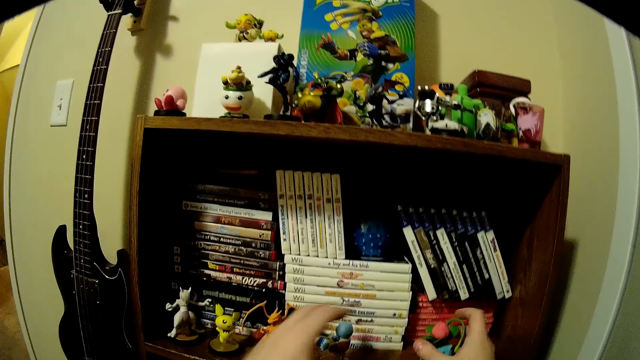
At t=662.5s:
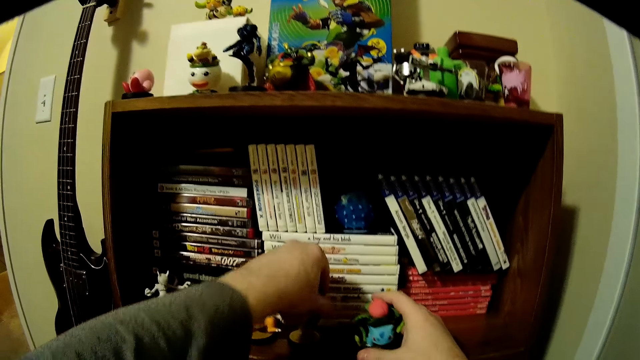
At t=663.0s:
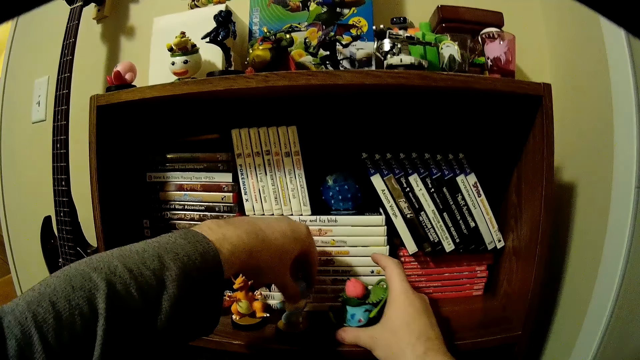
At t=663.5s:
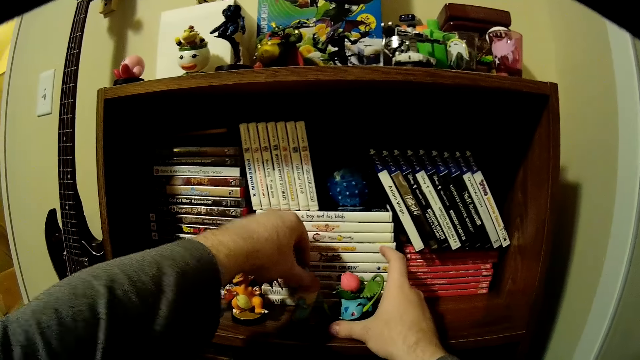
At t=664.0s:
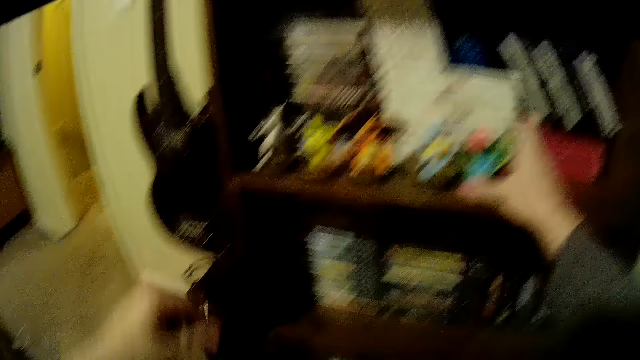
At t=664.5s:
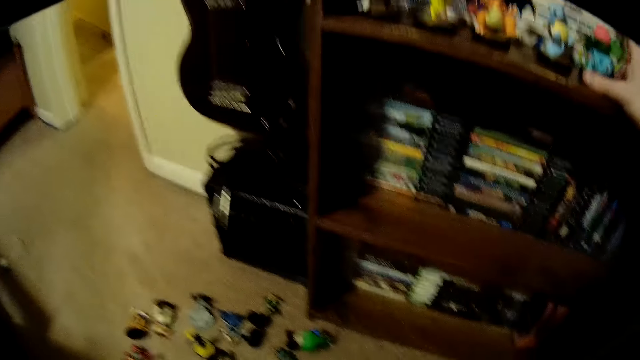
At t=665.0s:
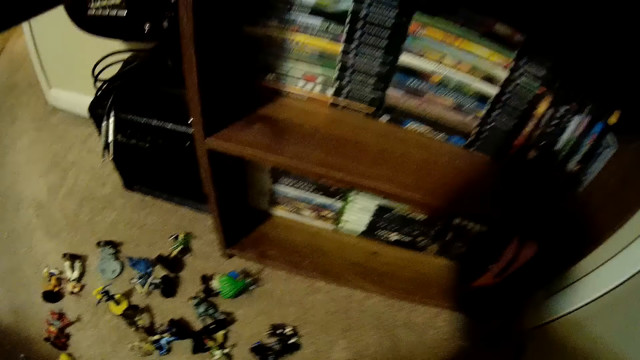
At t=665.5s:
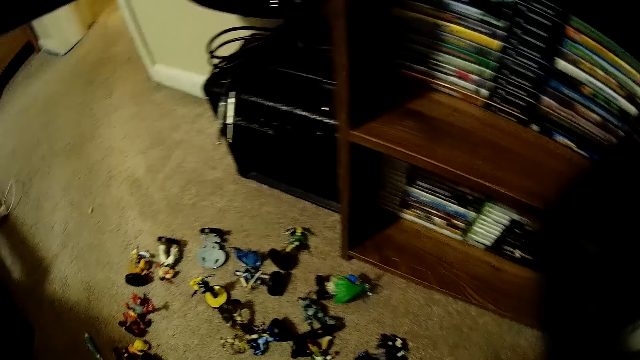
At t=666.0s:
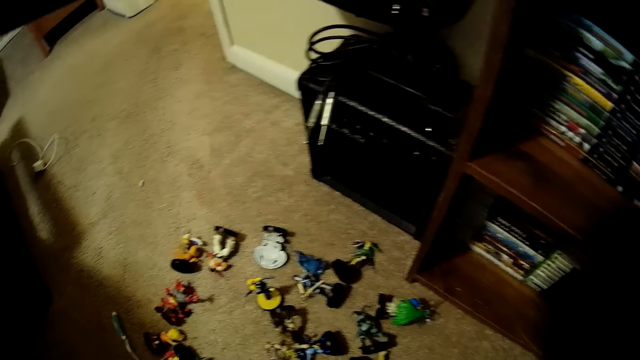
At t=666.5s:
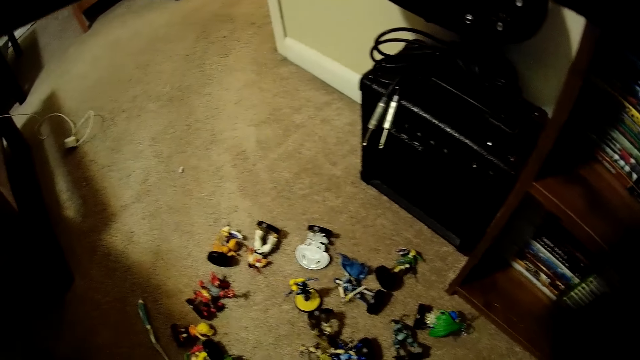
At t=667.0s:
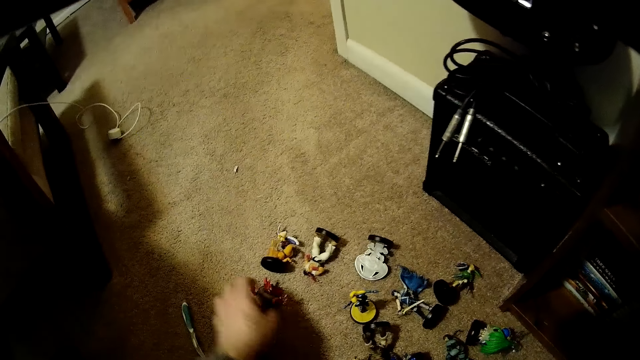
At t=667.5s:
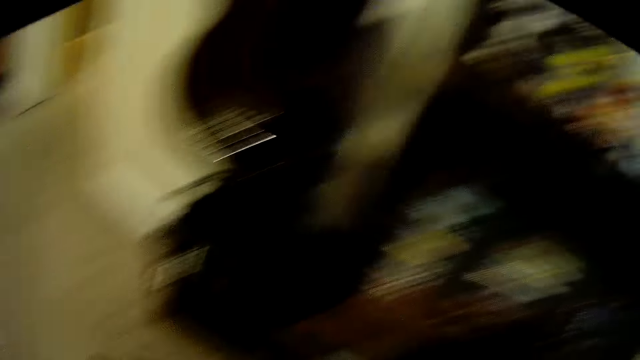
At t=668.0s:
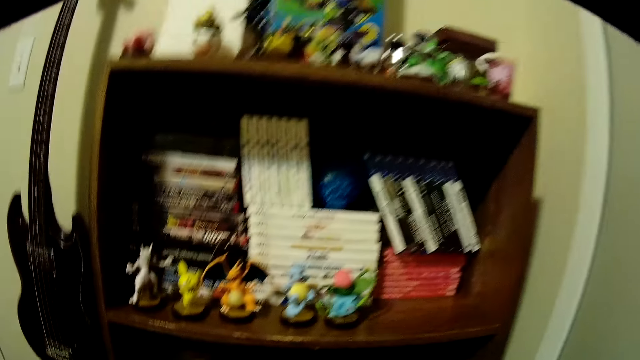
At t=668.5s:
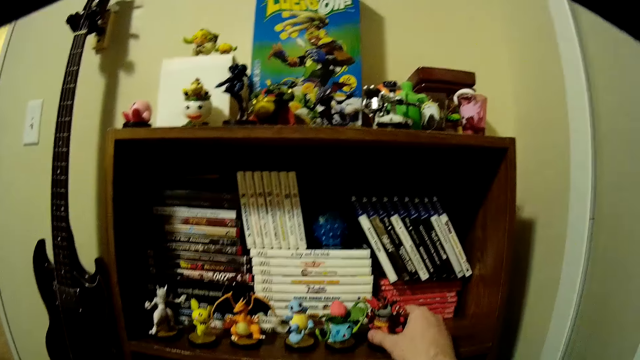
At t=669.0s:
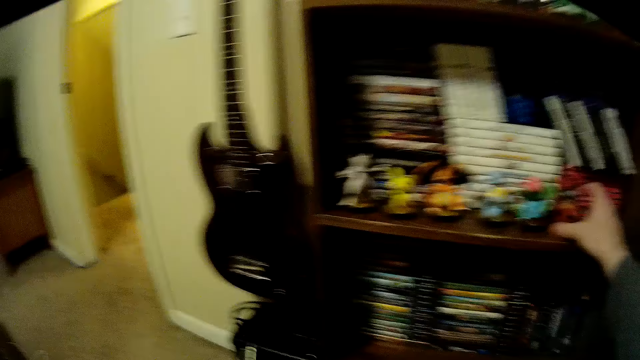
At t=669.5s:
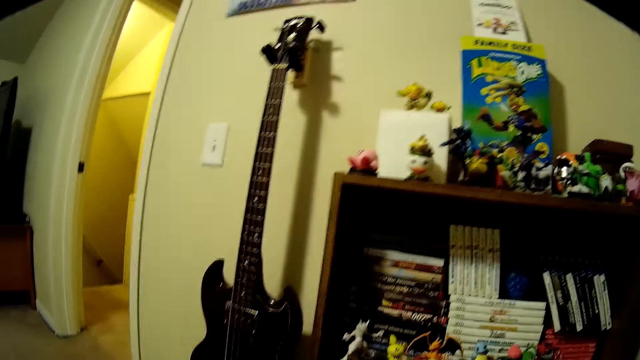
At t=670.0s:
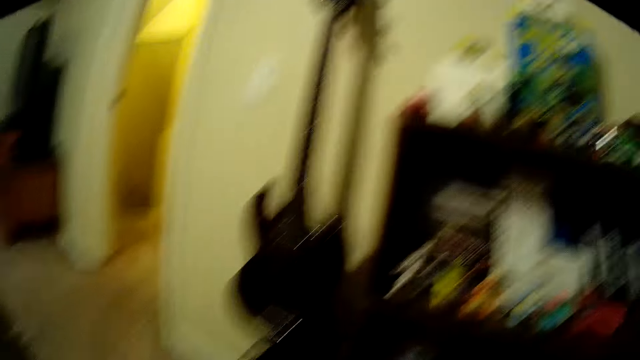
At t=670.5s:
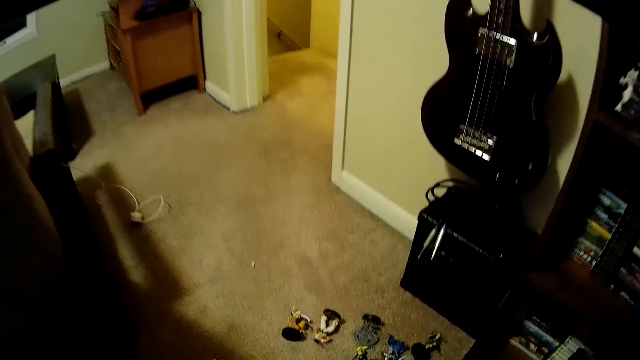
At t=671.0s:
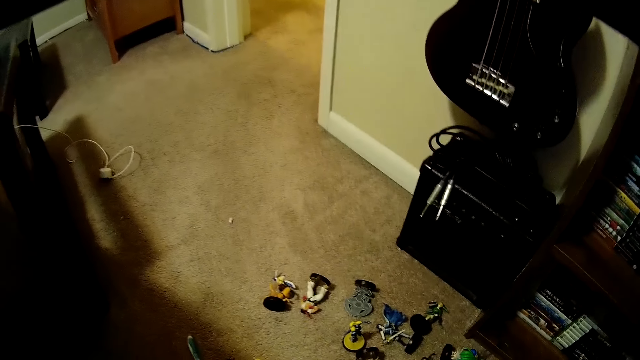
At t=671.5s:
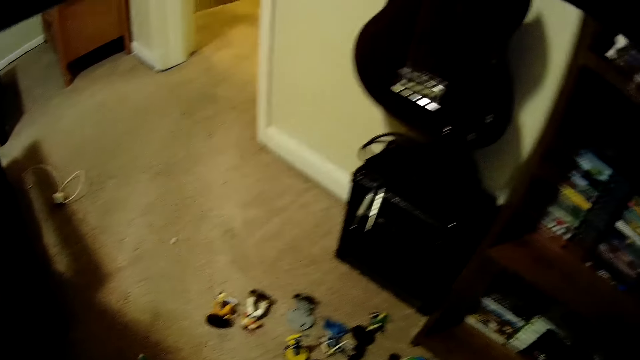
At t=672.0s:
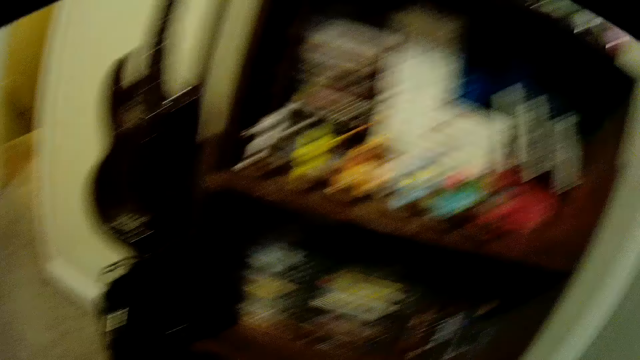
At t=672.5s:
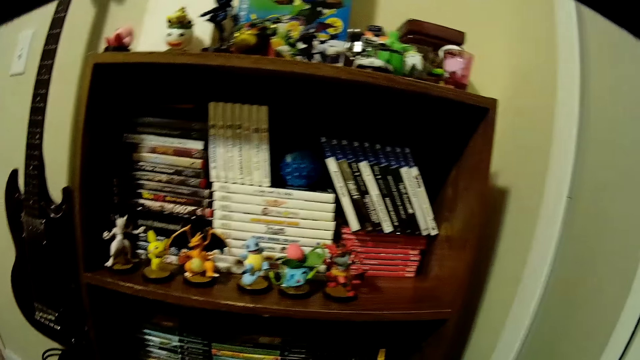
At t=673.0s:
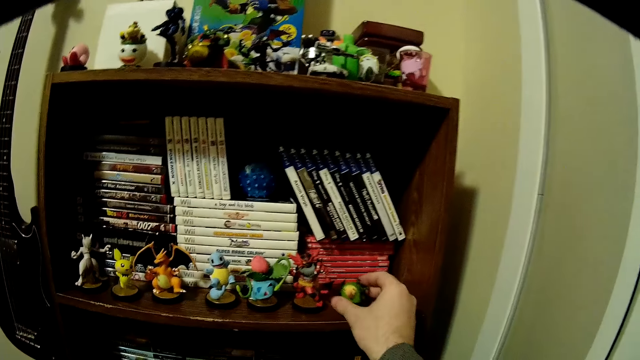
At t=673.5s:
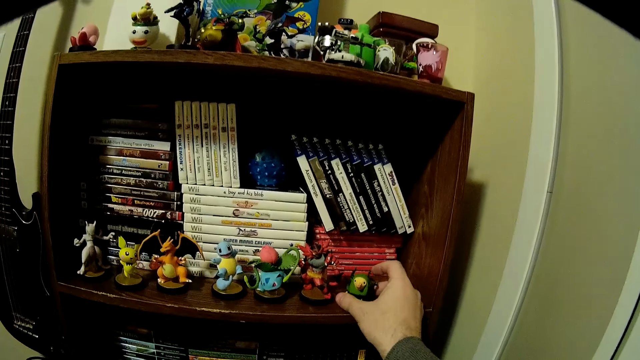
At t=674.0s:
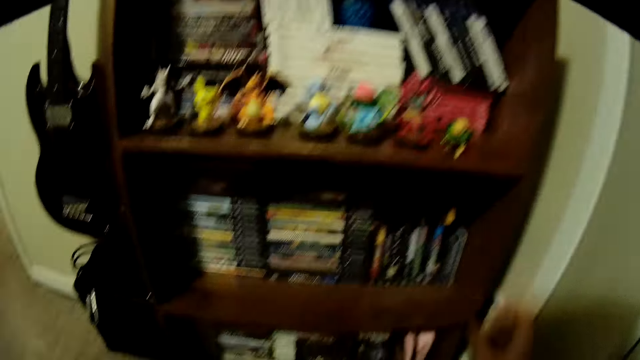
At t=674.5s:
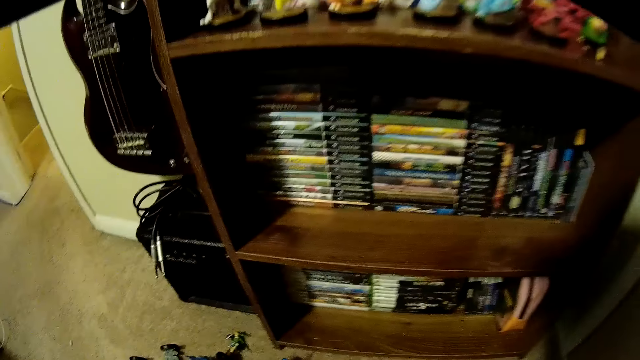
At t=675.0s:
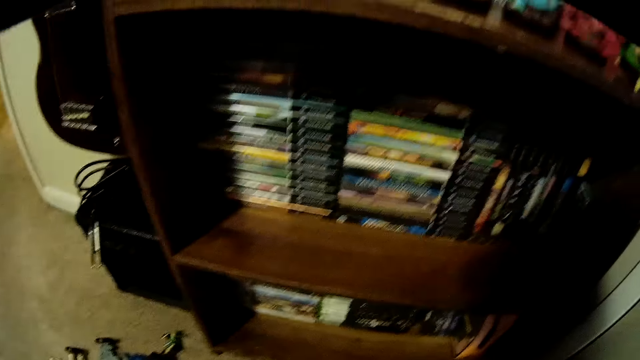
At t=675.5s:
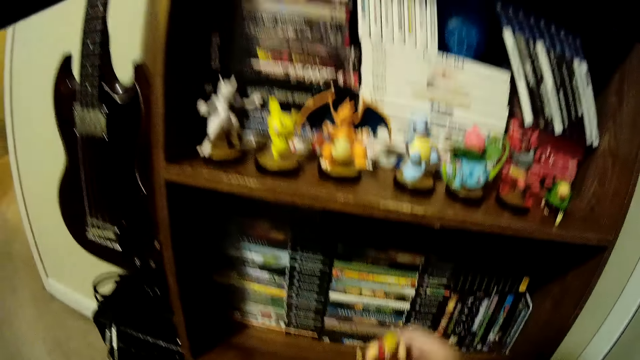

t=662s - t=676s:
The camera wearer places a figurine on a book shelf. They arrange the figurines on the book shelf. They bend towards the figurines on a floor. They pick up a figurine from the floor. They place a figurine on the book shelf. They look at the figurines on the floor. They place a figurine on the book shelf.

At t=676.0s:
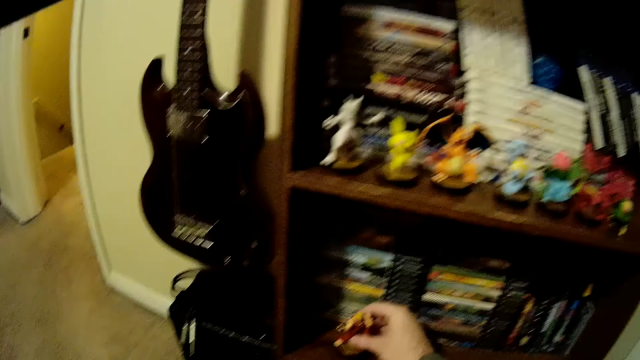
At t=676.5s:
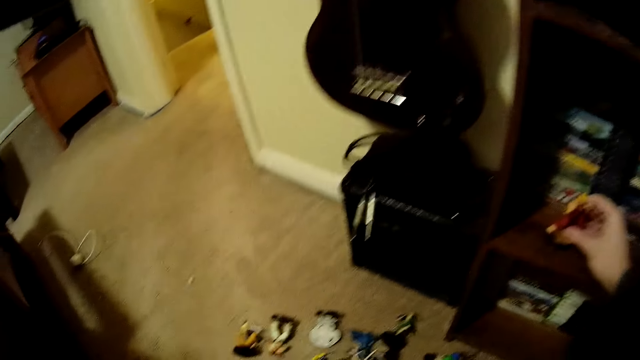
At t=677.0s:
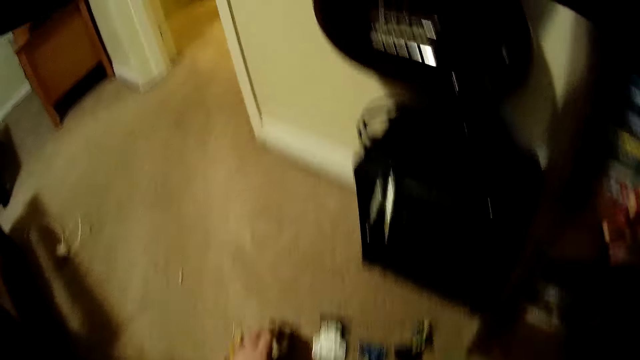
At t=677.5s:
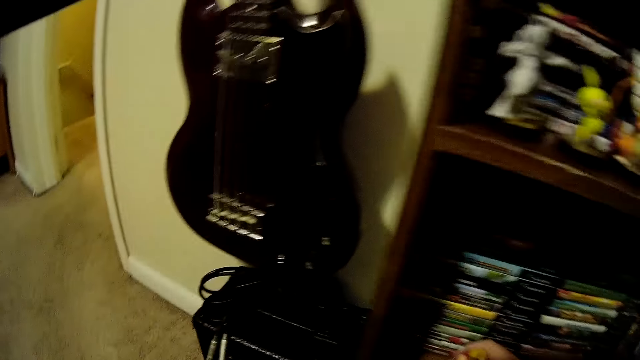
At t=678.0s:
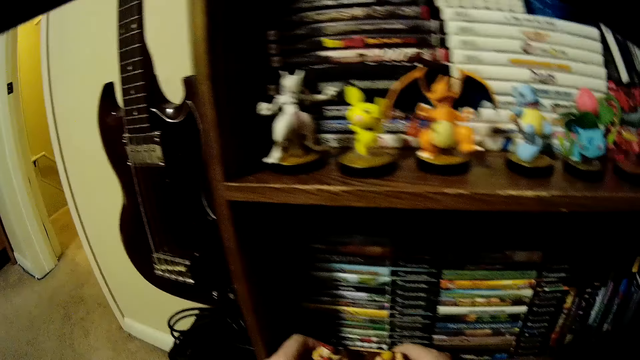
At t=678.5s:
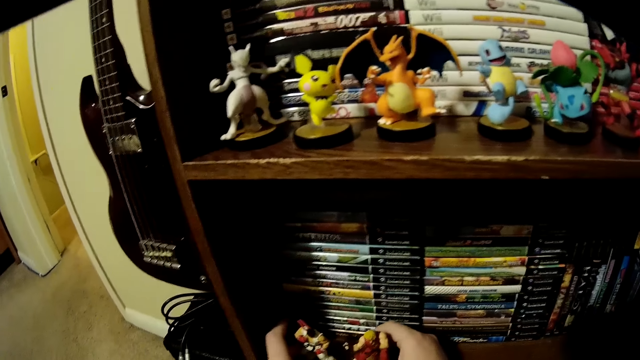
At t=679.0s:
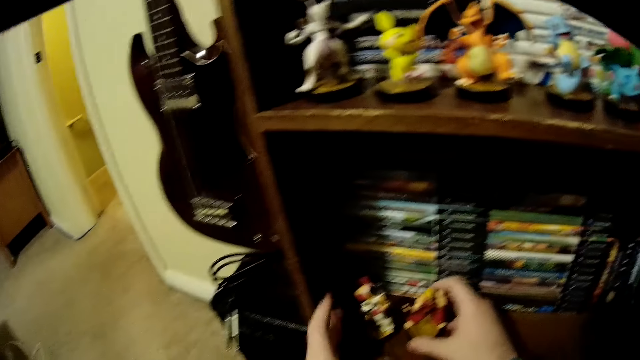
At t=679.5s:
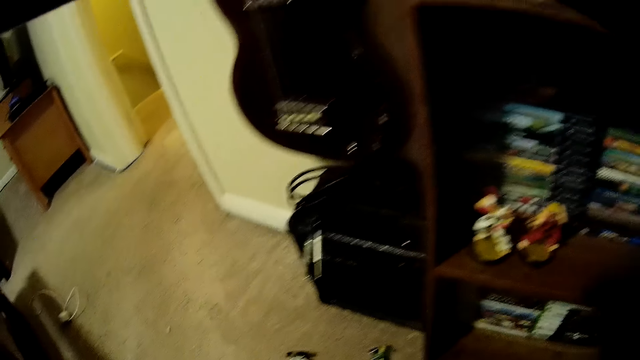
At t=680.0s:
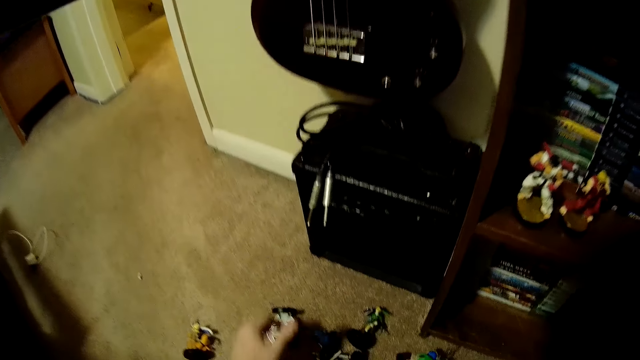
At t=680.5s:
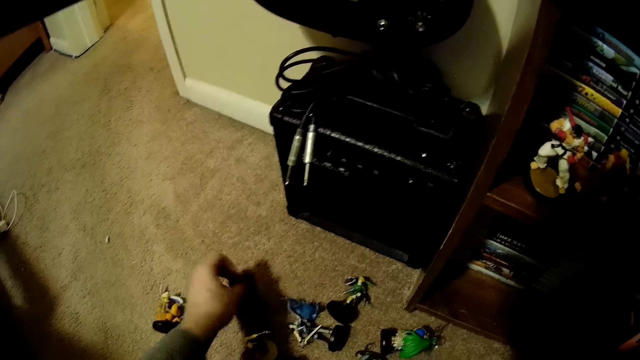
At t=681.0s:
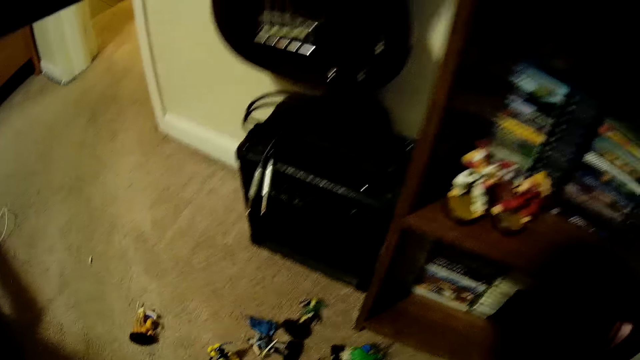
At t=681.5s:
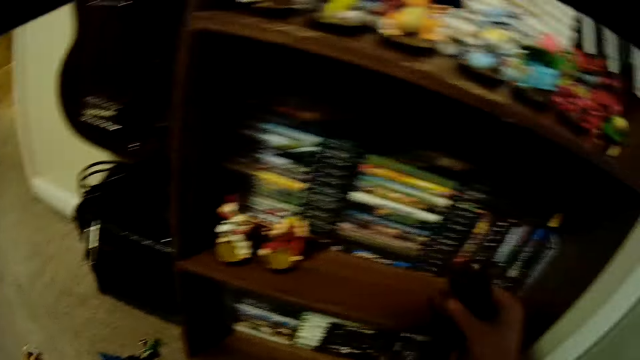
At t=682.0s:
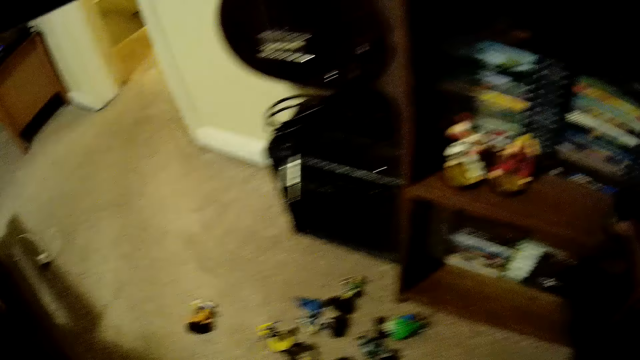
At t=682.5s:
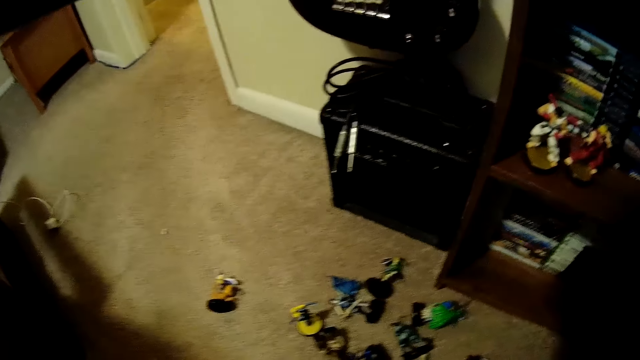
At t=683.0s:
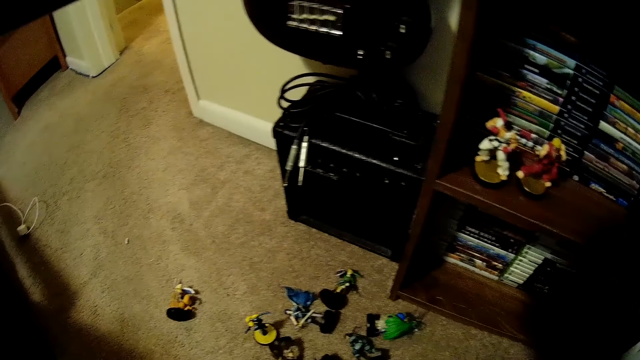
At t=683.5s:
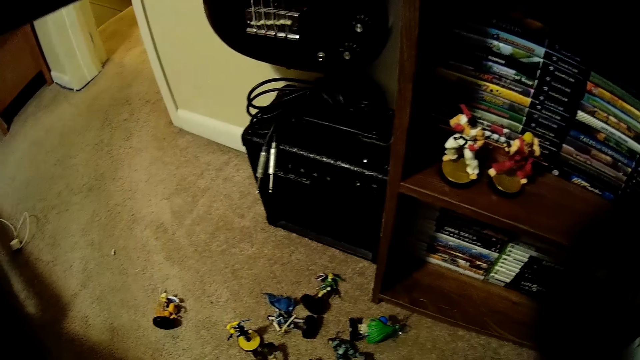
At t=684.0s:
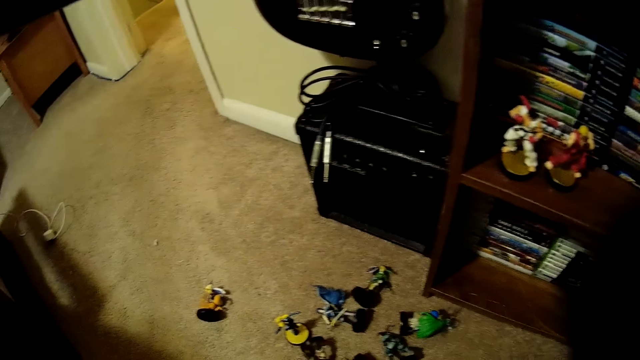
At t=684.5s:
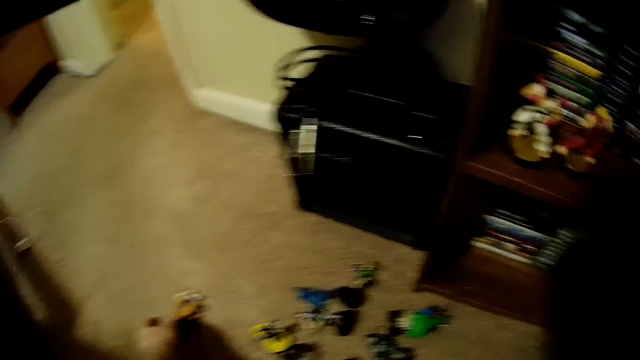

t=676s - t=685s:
The camera wearer places another figurine on a book shelf. They place a figurine on the book shelf. They adjust the figurines on the book shelf. They pick up a figurine from the floor. They place a figurine on the book shelf.
